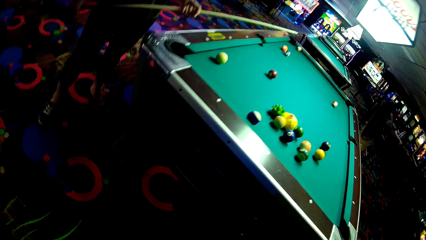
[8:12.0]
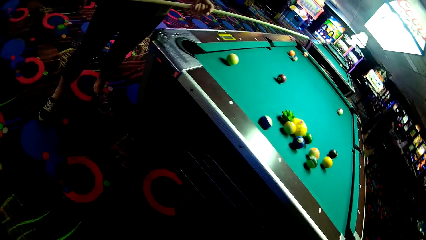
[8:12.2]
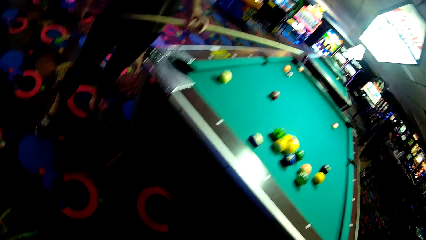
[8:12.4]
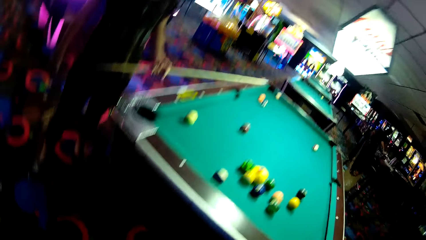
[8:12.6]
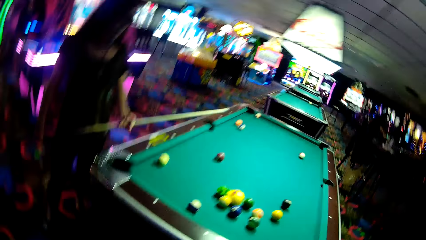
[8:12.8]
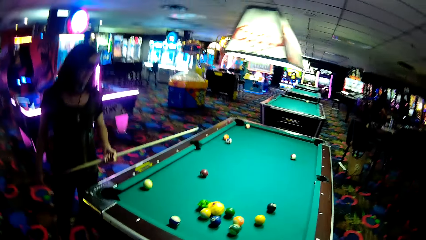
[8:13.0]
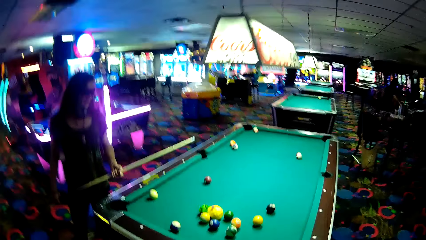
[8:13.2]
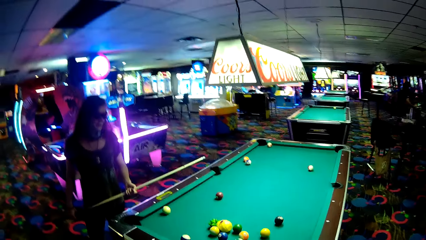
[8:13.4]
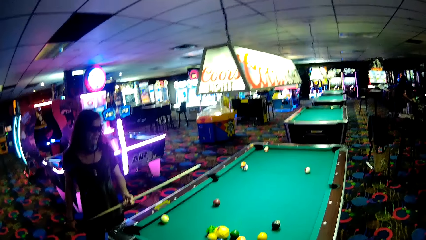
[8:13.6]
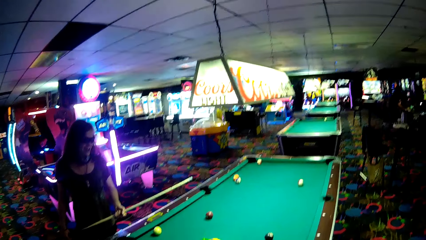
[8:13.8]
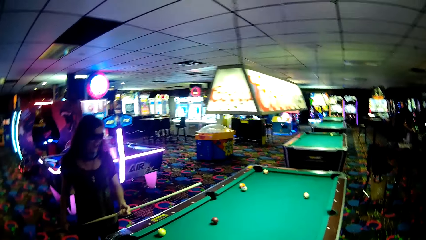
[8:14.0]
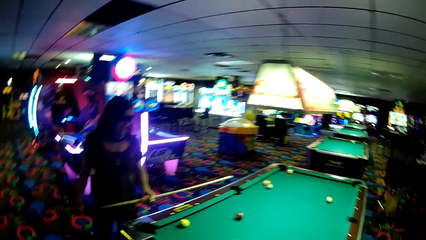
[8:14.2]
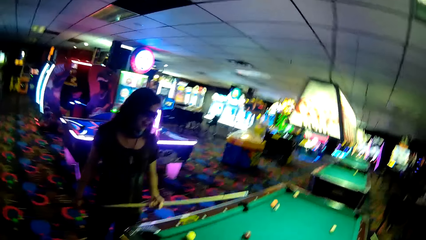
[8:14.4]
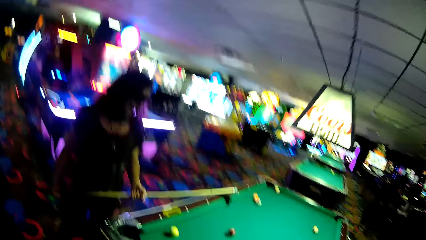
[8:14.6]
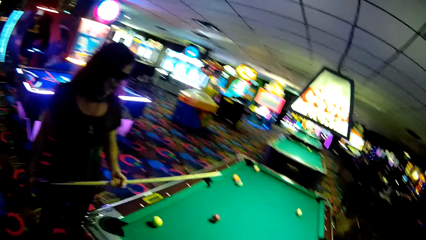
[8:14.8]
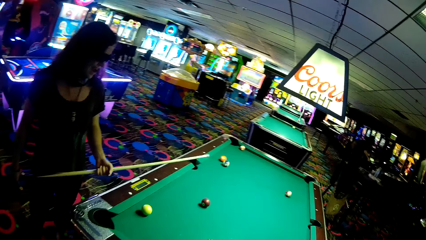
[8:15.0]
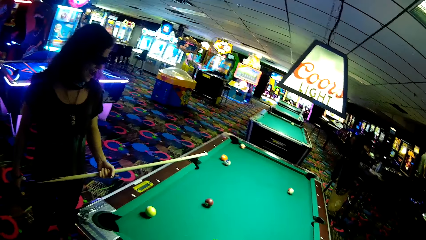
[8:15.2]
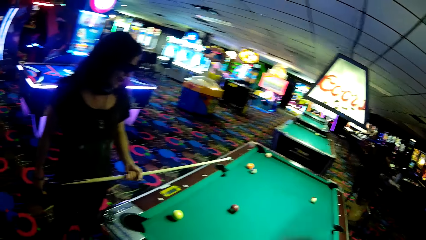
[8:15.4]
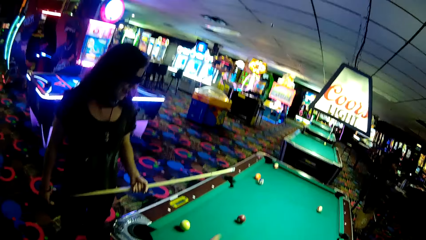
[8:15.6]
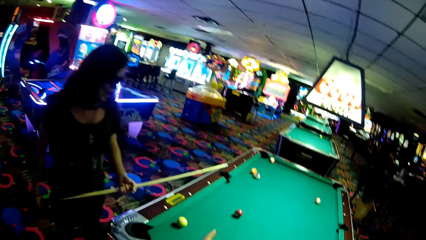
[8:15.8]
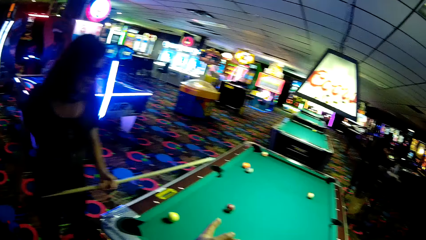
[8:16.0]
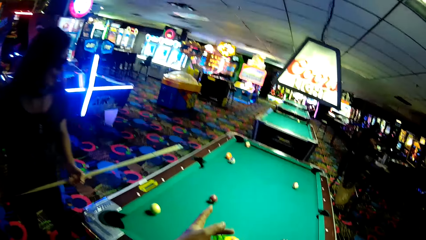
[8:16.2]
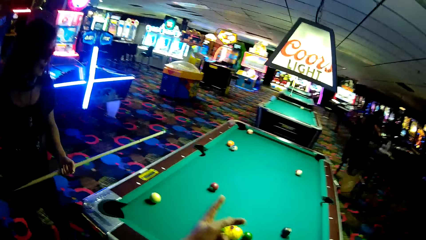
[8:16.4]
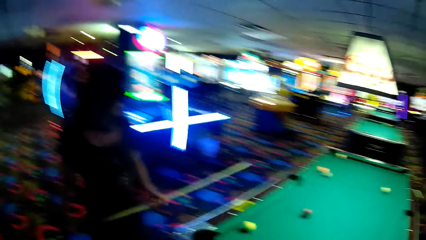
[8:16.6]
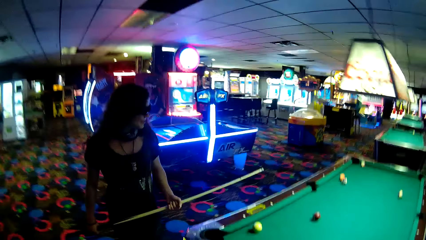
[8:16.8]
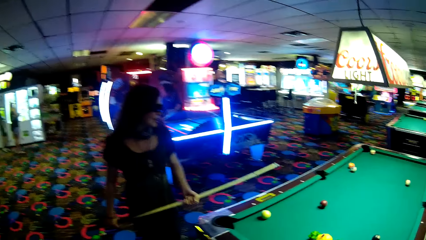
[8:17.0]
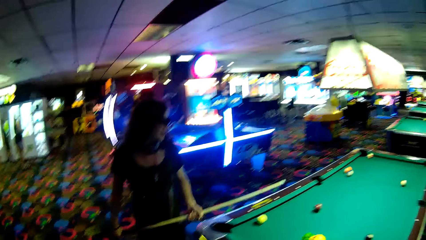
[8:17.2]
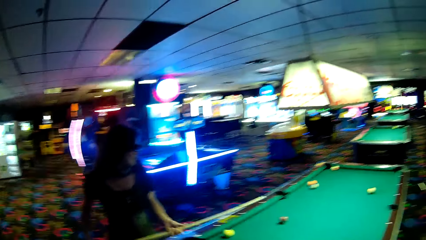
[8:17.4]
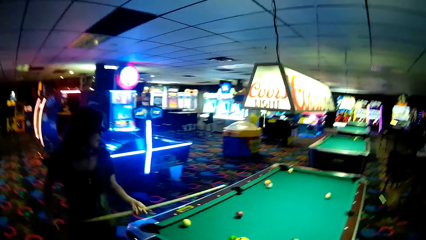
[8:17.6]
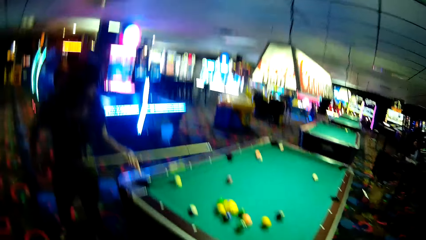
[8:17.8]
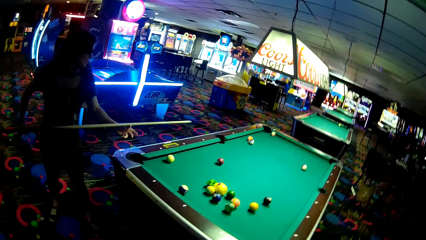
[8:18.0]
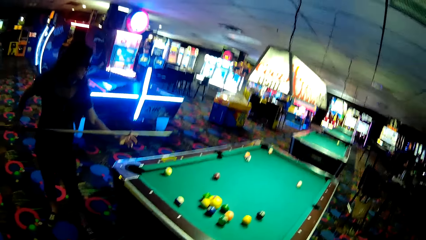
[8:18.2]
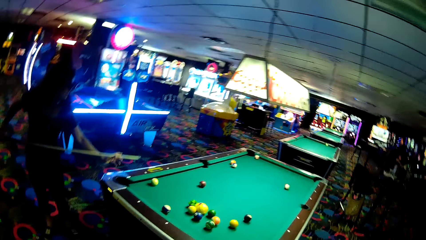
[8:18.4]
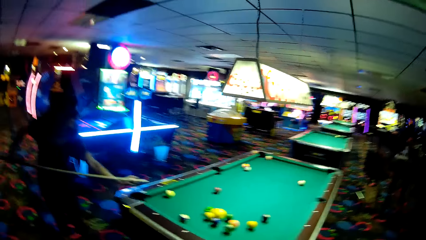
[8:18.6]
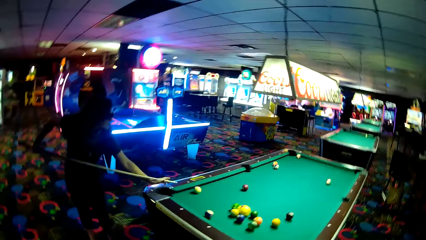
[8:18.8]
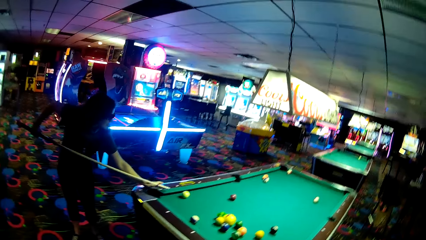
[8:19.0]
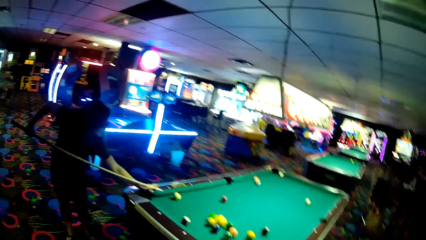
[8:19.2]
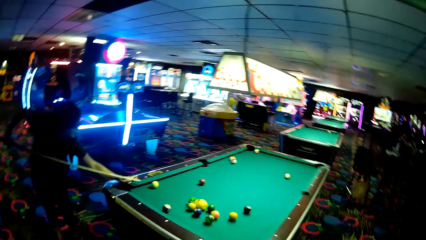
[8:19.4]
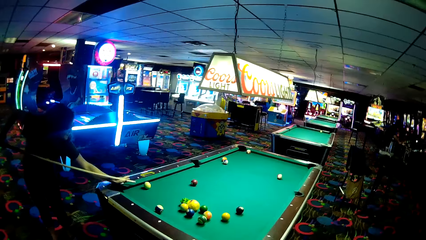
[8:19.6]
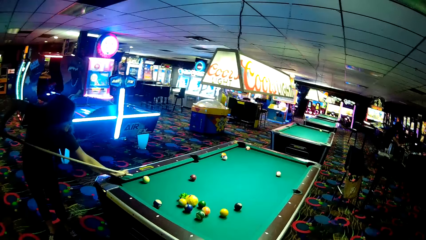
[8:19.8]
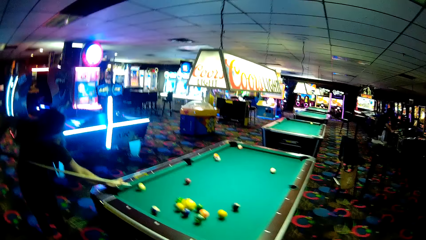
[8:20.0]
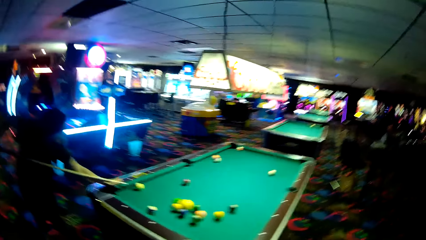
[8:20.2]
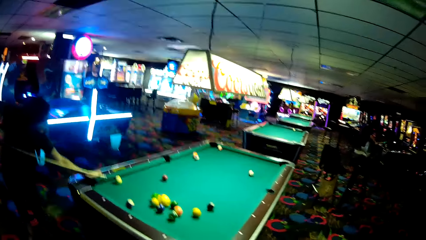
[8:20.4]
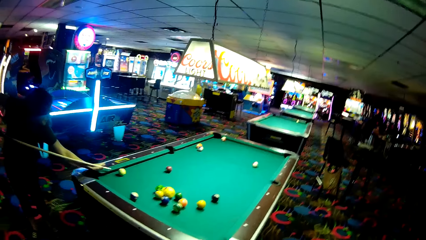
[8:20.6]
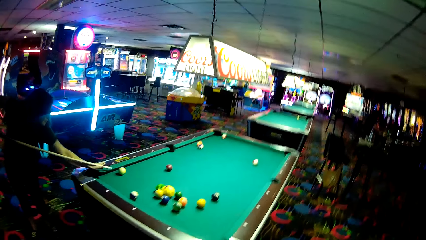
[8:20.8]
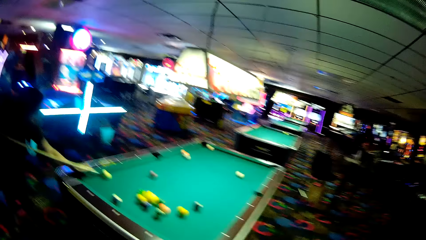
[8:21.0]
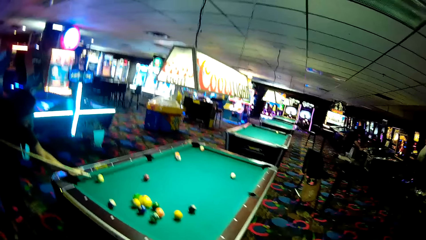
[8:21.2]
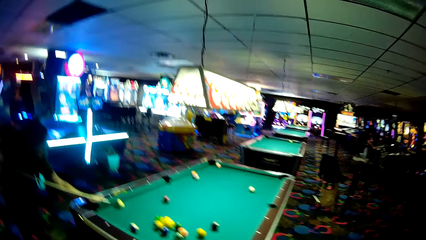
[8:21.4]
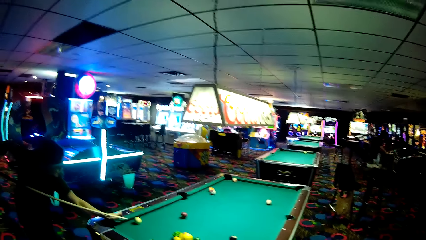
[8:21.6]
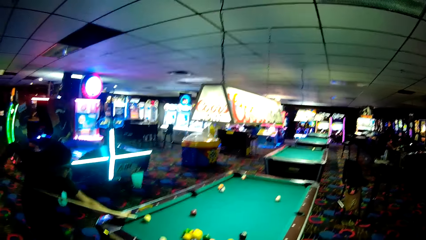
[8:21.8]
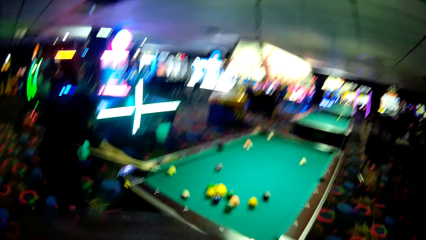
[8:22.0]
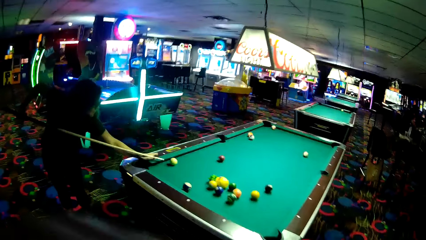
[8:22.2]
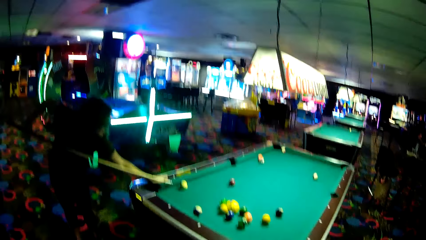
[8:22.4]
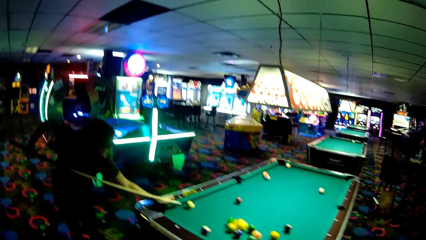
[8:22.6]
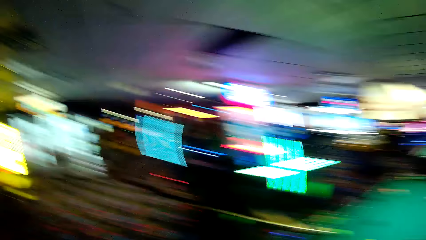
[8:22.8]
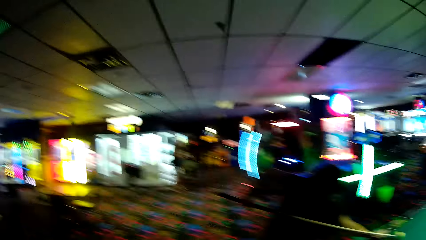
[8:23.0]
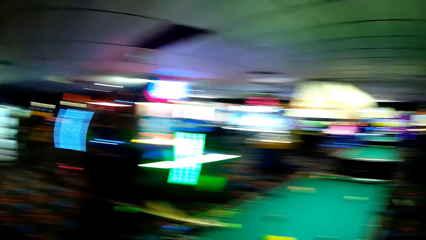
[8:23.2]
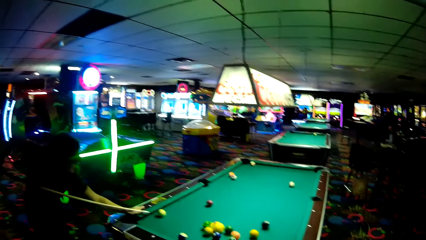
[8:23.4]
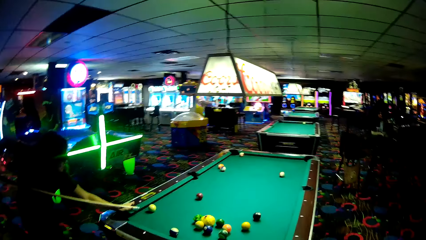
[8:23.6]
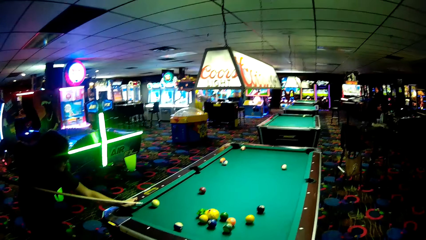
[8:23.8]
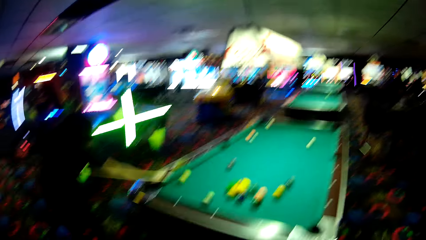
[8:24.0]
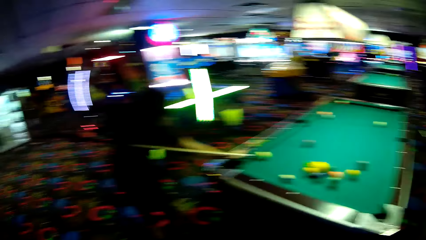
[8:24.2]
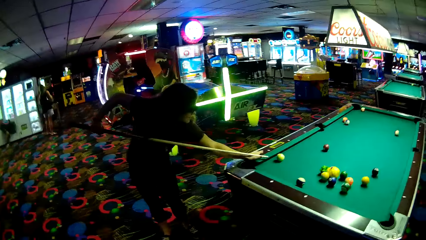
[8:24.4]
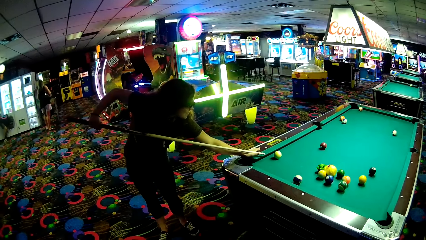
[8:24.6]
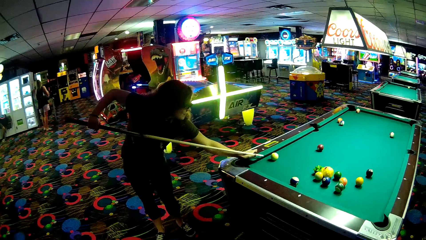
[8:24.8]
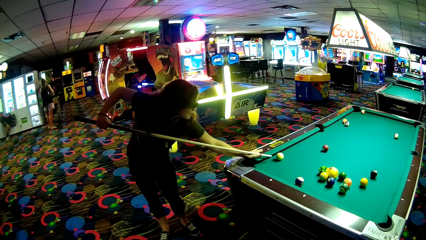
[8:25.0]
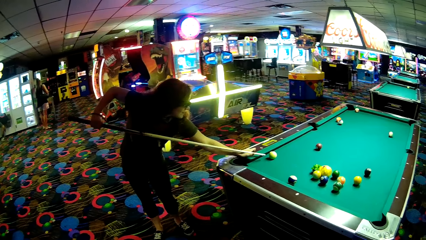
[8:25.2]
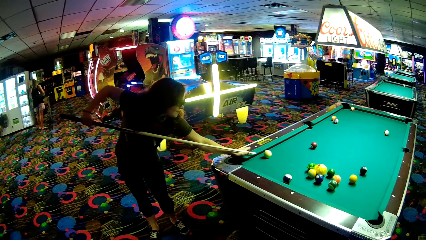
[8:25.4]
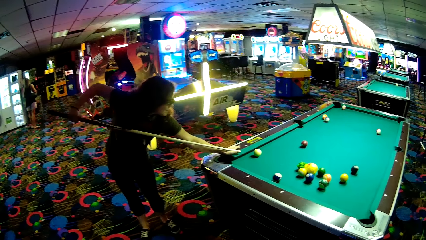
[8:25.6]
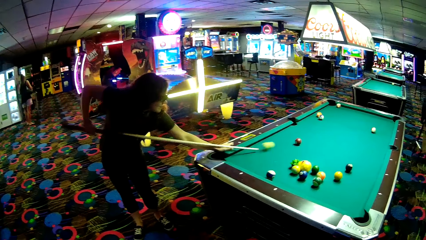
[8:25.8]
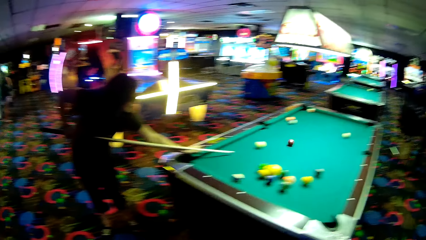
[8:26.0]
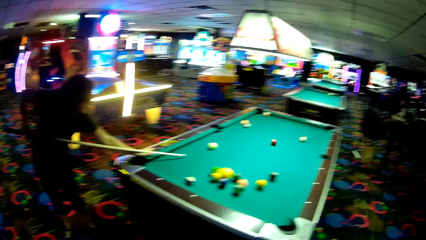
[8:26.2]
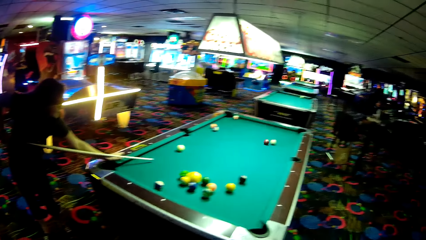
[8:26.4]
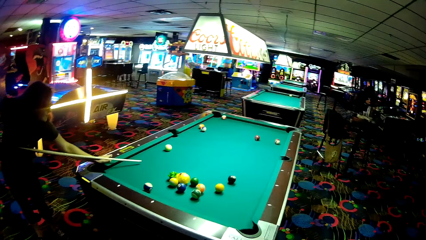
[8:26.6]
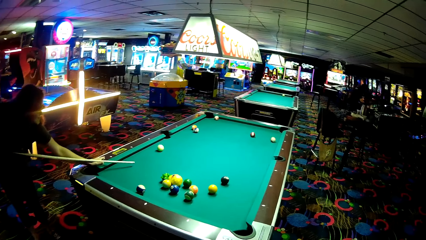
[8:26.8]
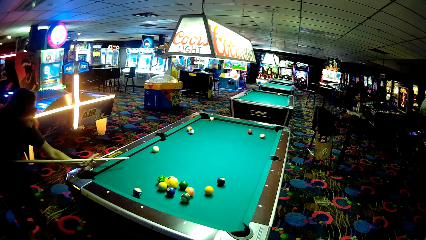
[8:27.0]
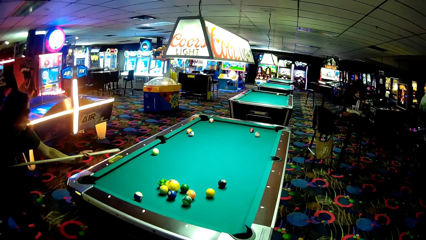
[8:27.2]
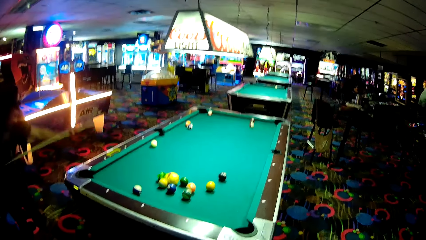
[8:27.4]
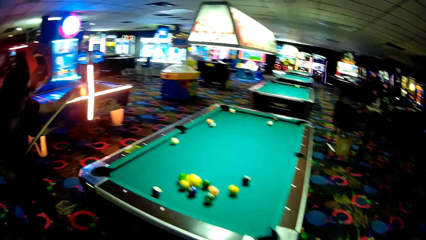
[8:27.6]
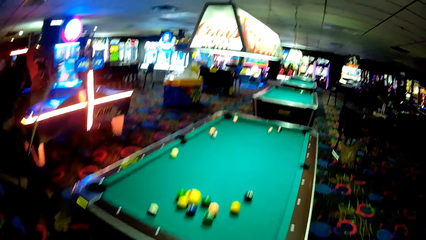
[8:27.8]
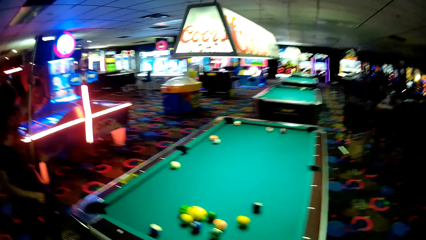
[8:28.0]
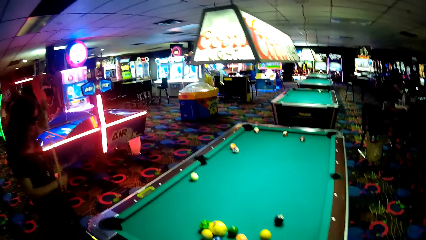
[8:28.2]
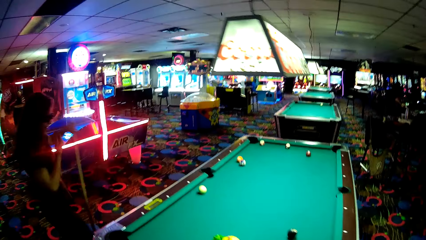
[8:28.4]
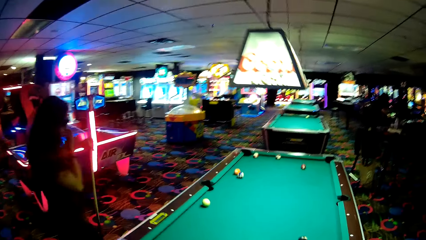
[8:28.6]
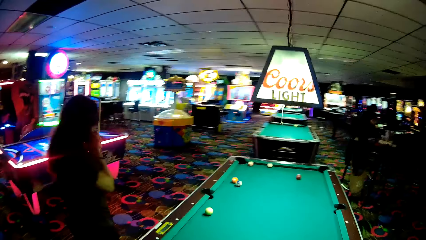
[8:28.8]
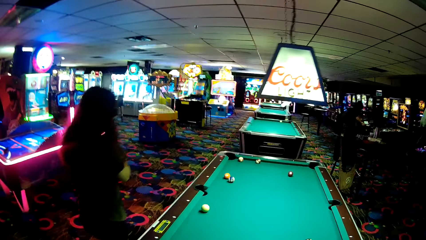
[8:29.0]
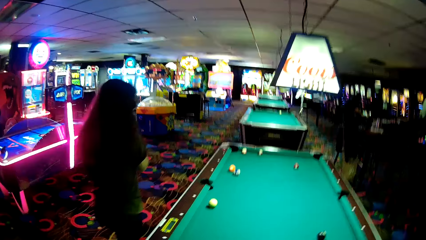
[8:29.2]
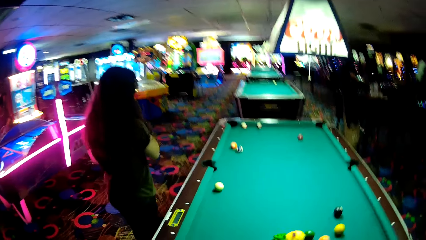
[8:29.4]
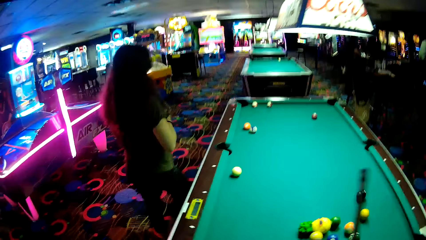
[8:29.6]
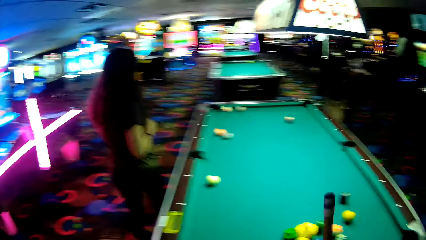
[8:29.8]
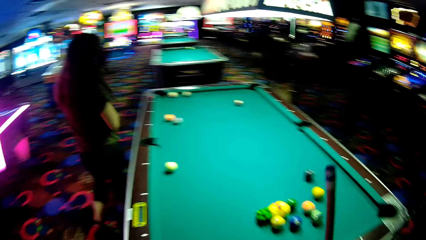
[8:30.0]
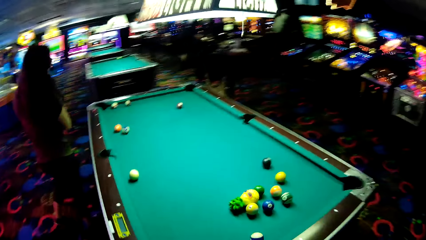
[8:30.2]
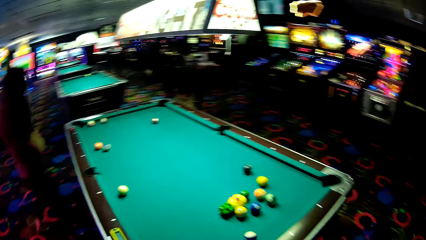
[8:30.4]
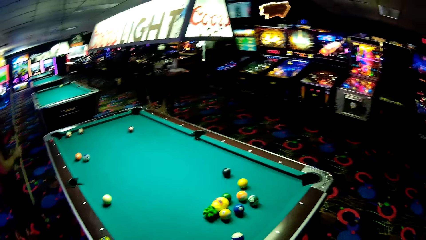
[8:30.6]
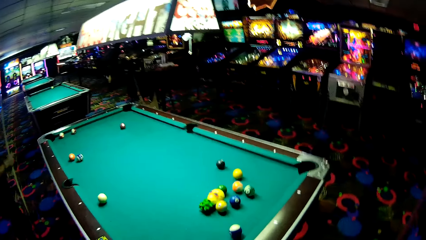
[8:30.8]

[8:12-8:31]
A lady holds a pool stick with her hands. The camera wearer walks around a casino. They point at a pool table. The lady plays a pool table game. The lady pushes a ball on the pool table. The camera wearer walks around the casino. They look around the casino. They walk around. The lady walks around the casino.
